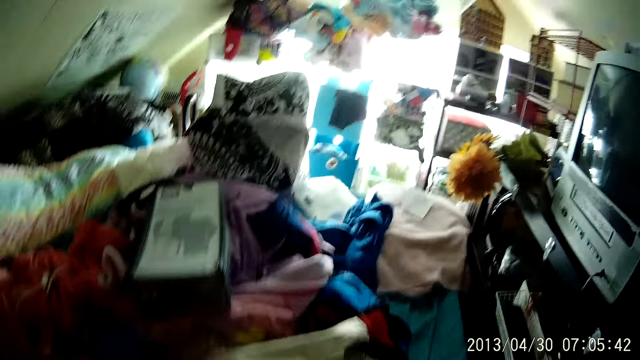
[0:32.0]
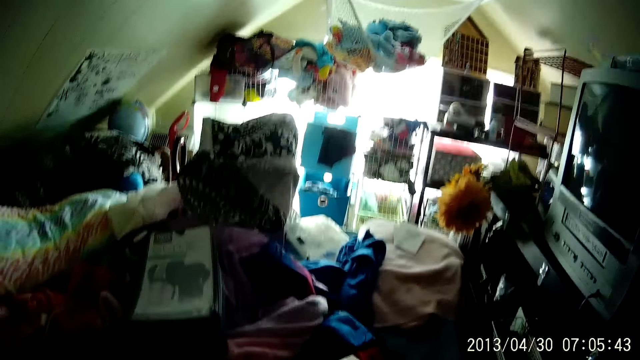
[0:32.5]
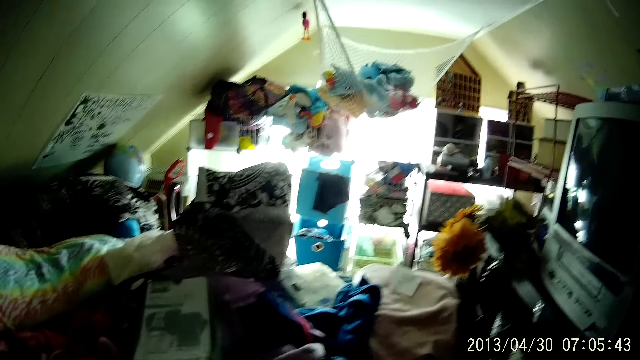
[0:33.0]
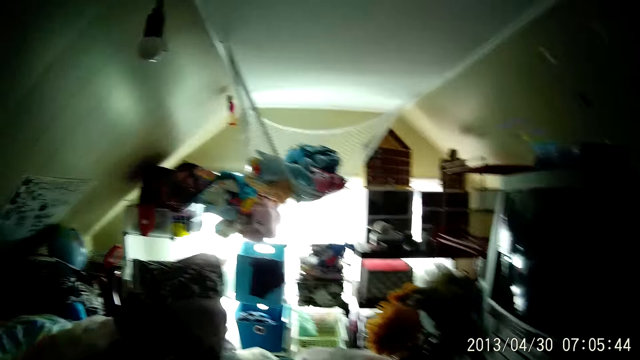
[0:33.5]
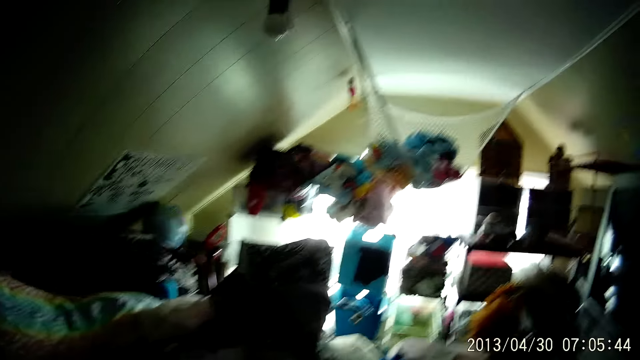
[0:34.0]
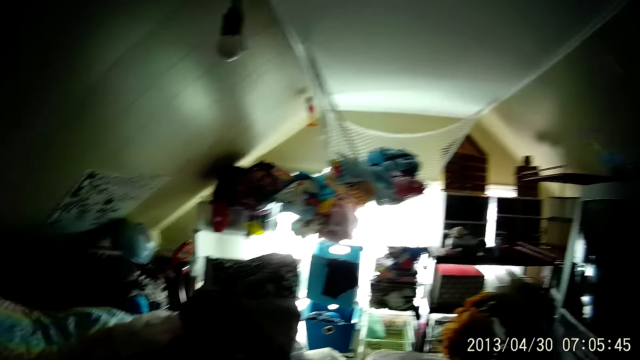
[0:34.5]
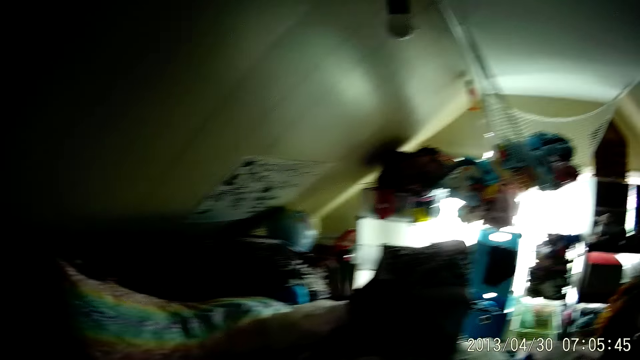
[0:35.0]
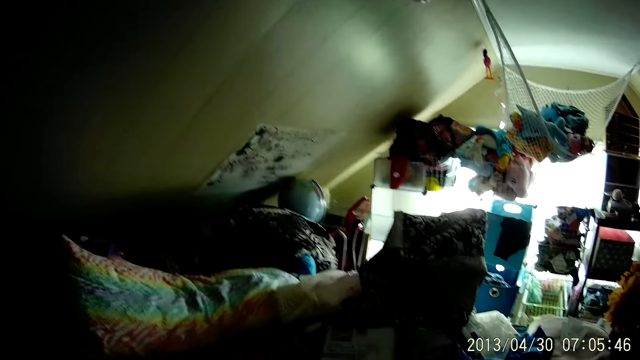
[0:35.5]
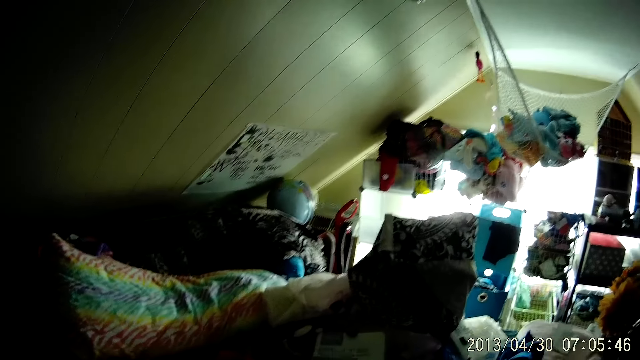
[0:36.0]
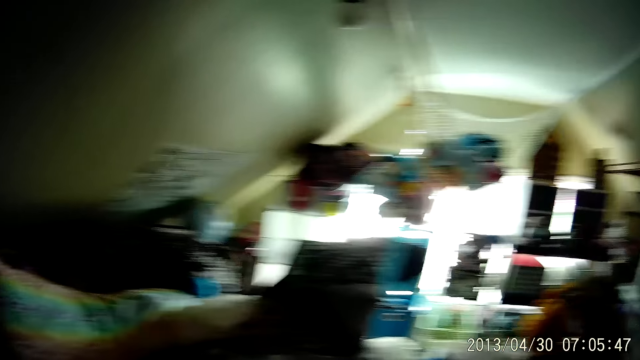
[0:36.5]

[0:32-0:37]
The camera wearer looks around the room.

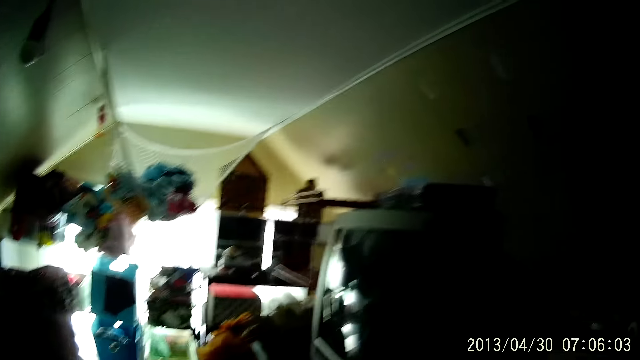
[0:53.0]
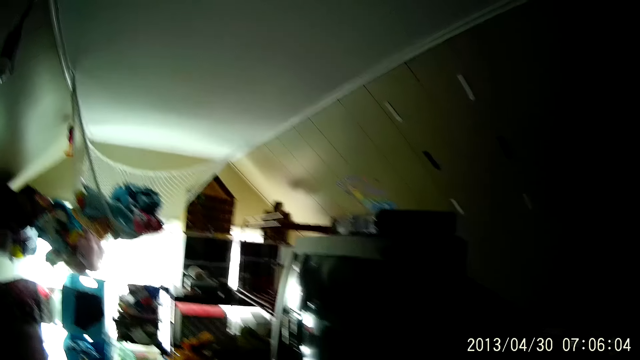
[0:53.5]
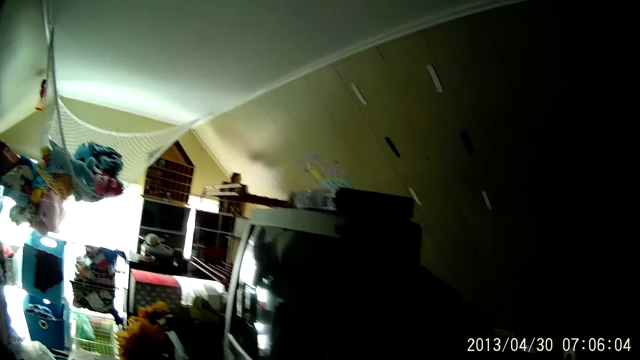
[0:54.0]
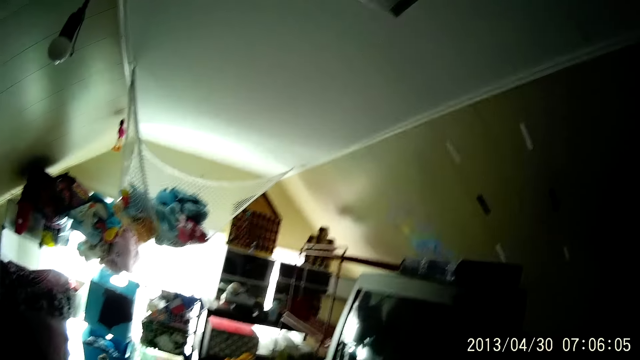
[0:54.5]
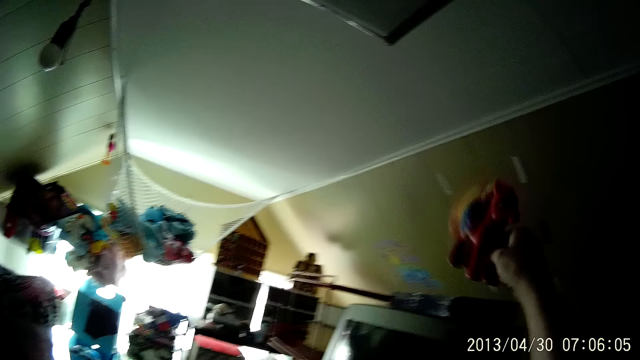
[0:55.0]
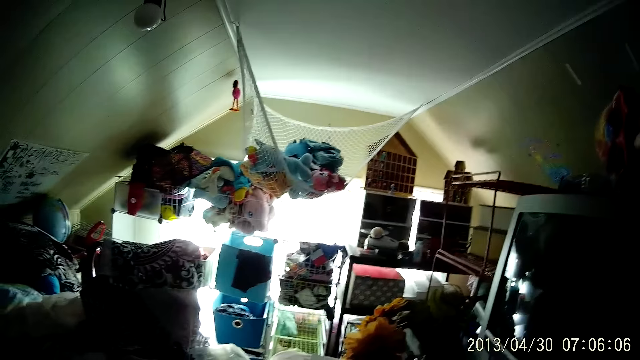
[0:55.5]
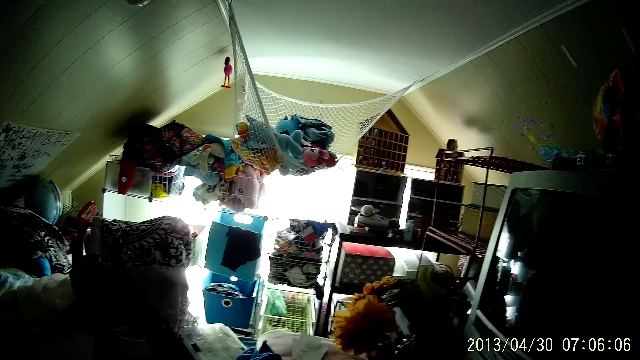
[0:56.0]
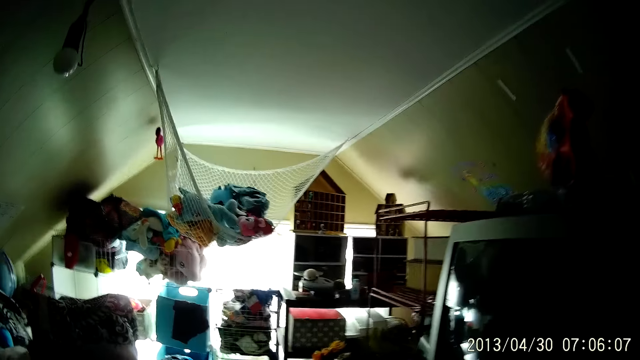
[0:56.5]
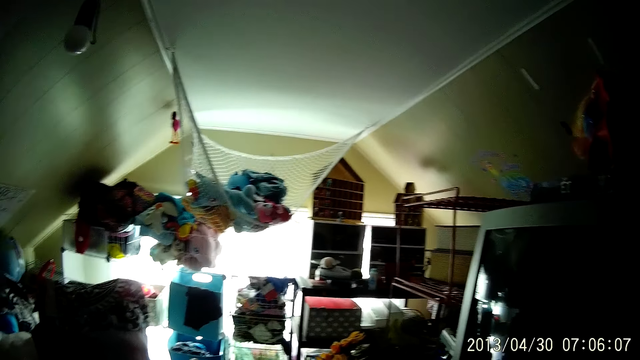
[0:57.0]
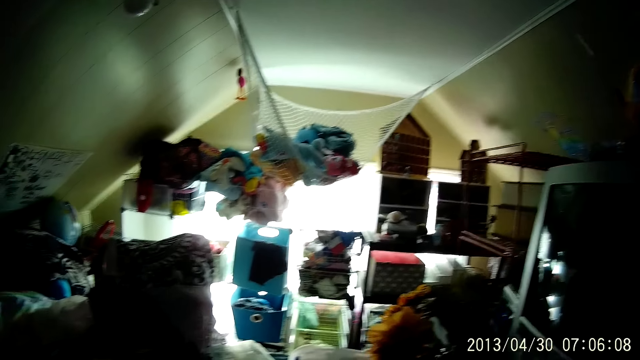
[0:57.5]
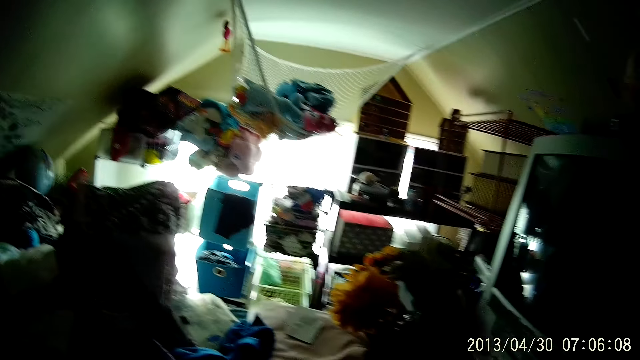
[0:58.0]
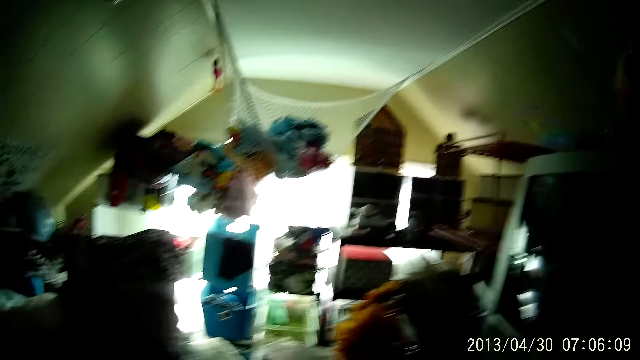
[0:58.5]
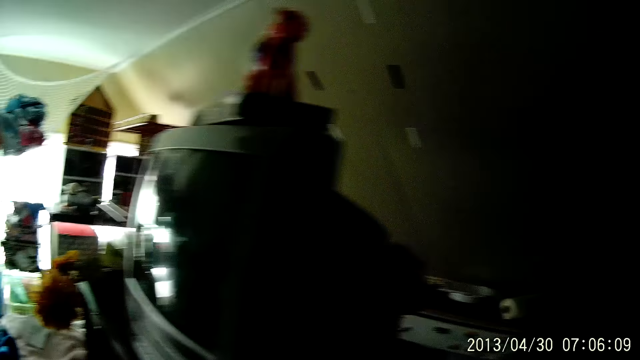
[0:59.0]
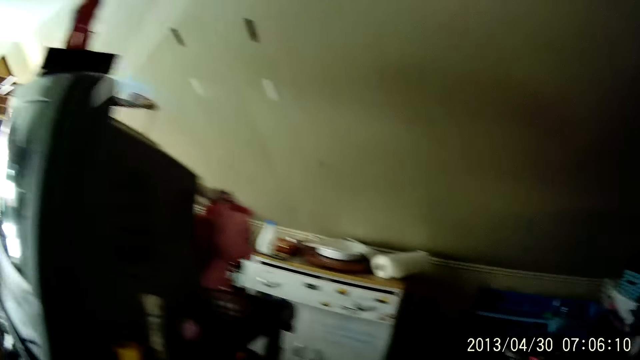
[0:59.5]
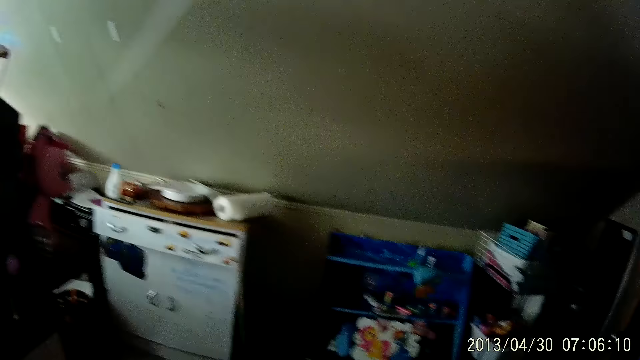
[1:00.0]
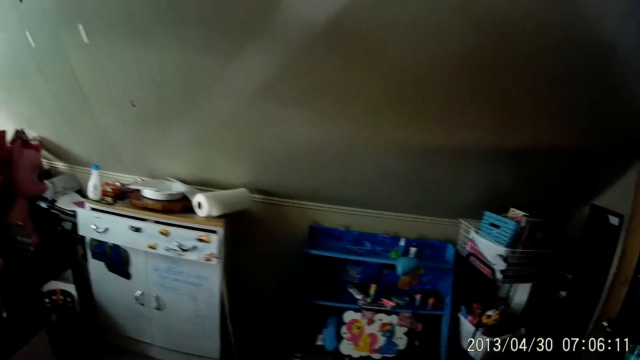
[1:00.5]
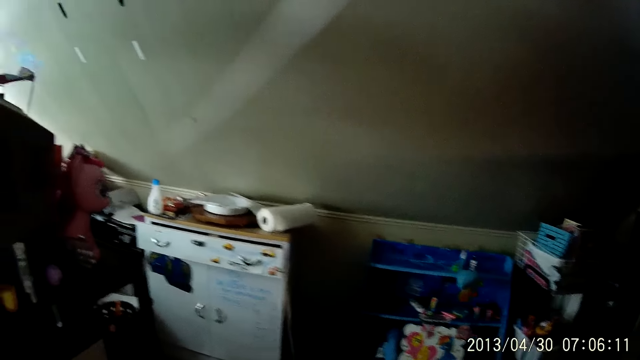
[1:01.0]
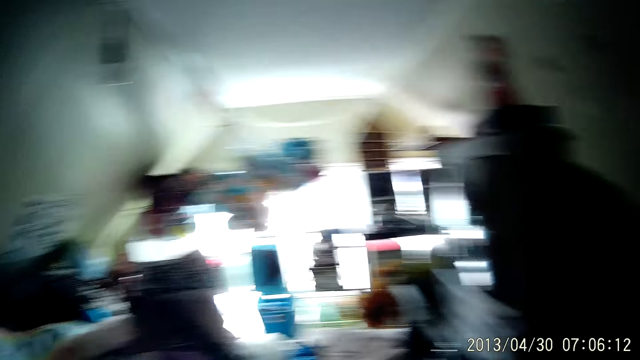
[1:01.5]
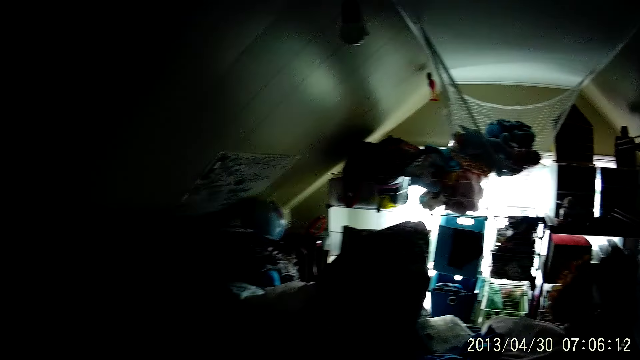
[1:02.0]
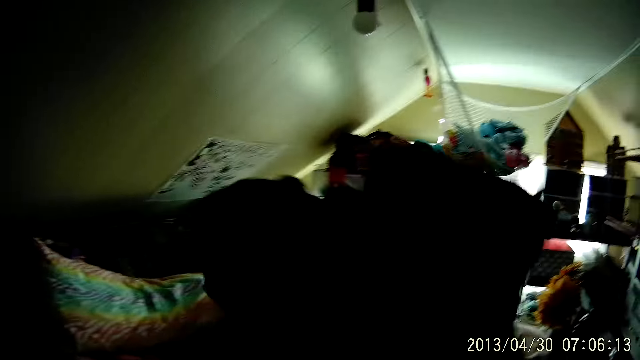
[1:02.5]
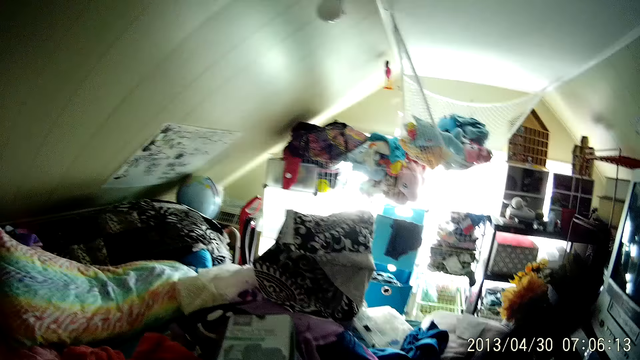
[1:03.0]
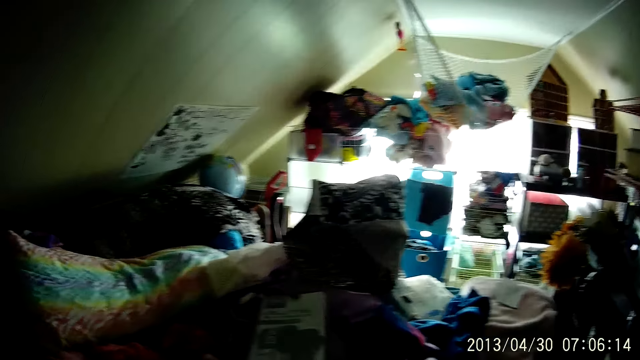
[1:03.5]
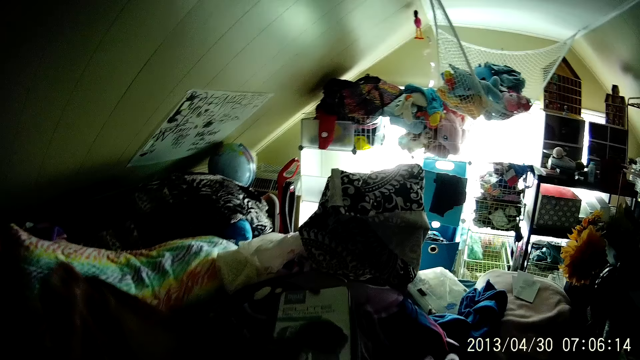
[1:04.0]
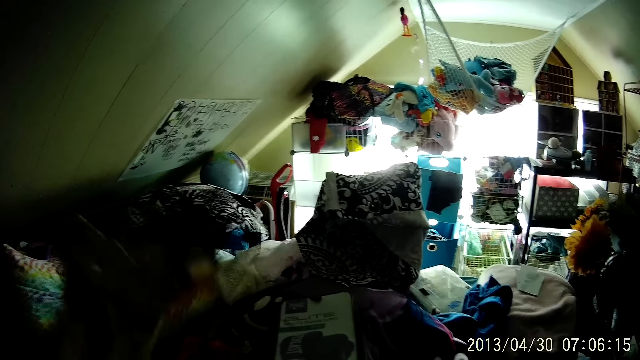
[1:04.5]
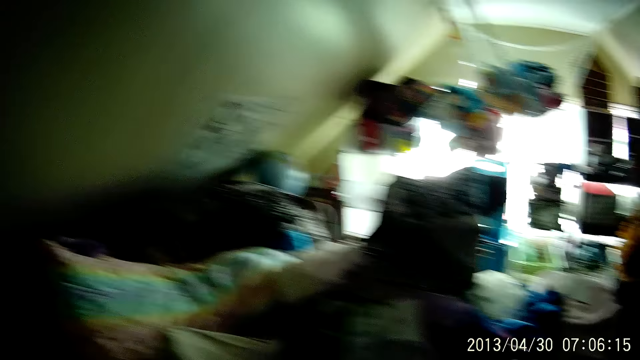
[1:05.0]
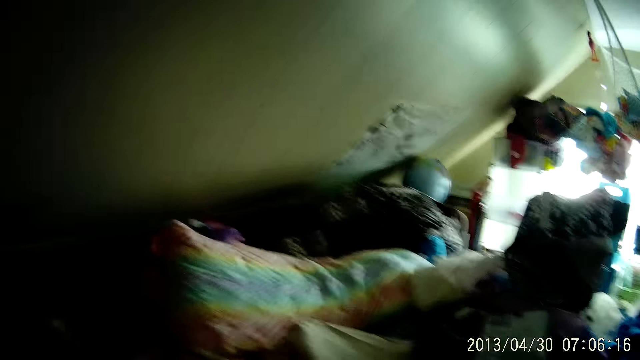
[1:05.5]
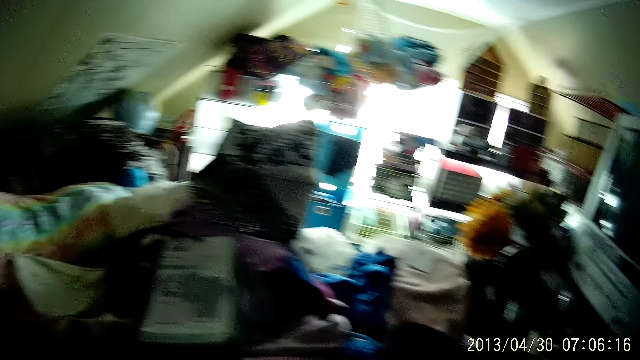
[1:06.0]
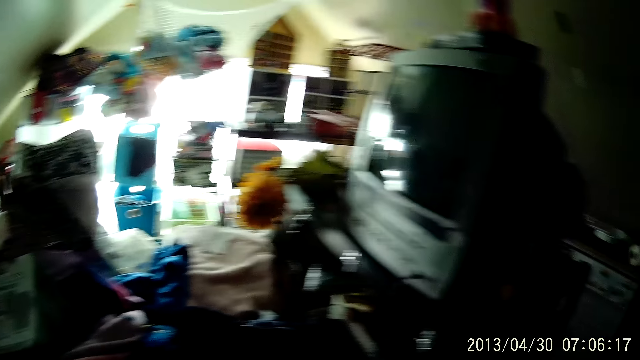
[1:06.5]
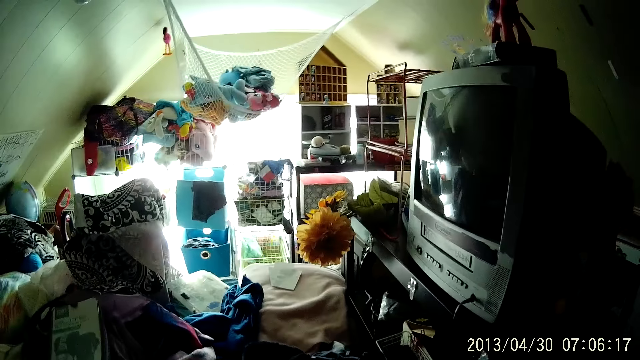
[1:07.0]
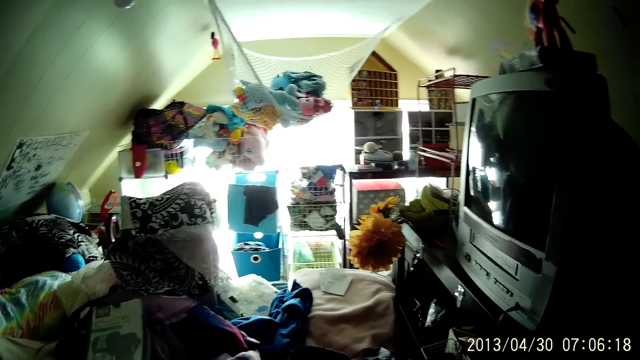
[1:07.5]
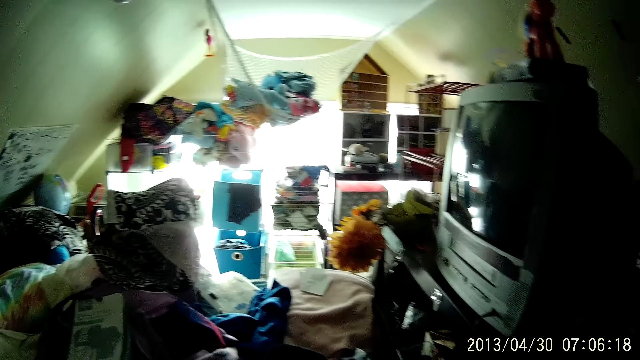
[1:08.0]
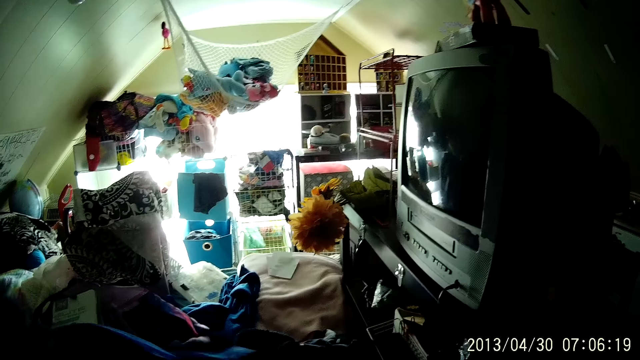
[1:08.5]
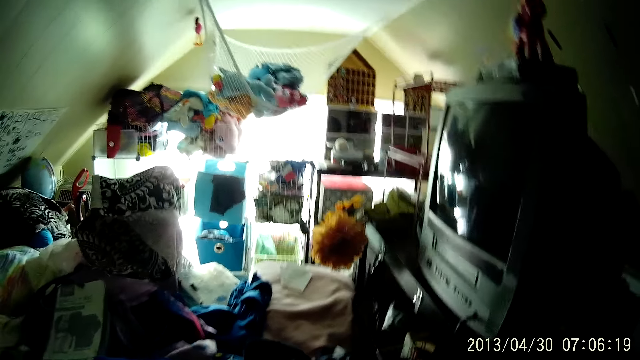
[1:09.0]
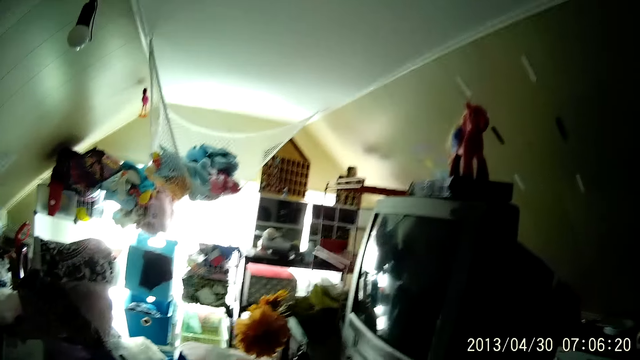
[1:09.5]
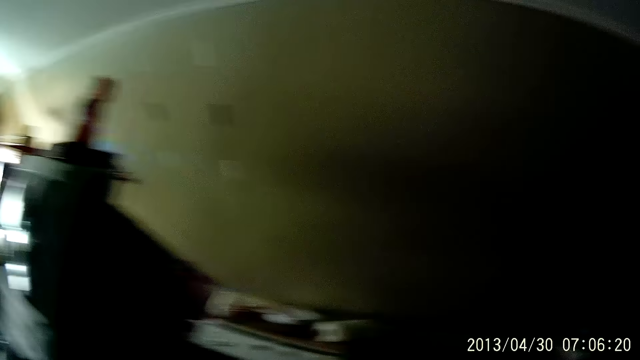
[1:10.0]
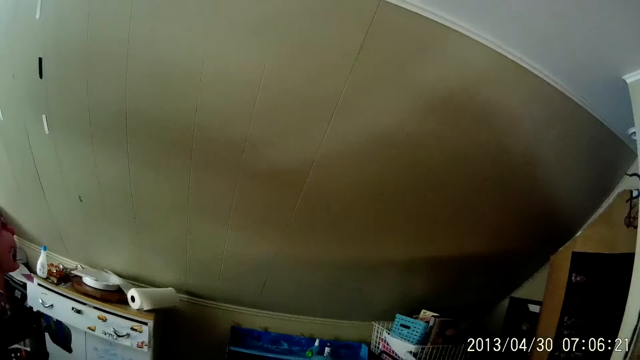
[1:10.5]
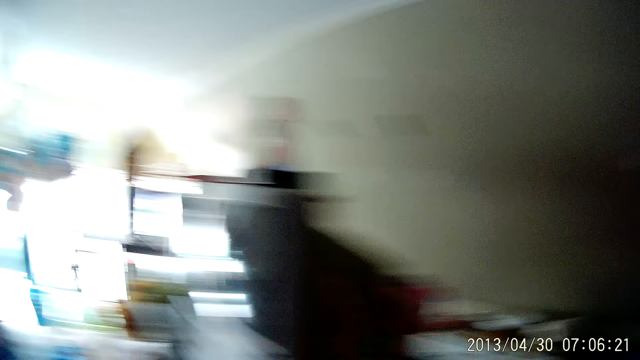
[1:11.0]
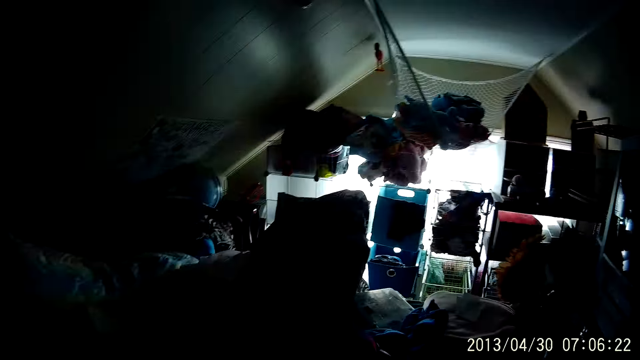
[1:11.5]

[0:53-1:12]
The camera wearer drops a toy on a TV with his right hand. He stares around the room. He folds the cloth. He stares around the house. He drops a bag on the bed with his left hand. He stares around the room. He folds the cloths. He stares around the room.
